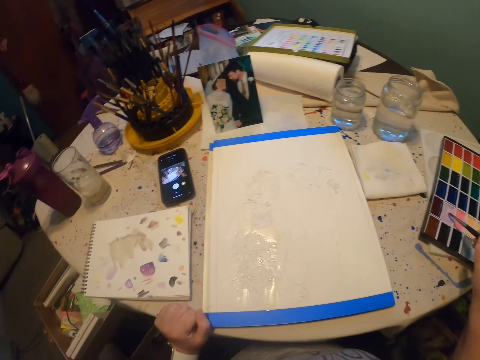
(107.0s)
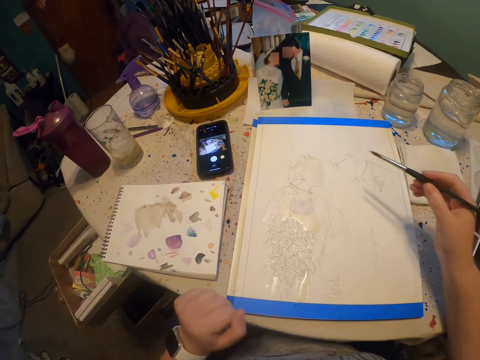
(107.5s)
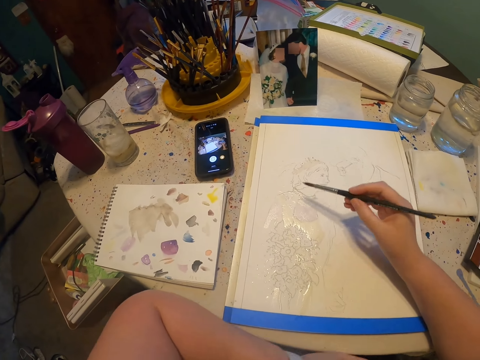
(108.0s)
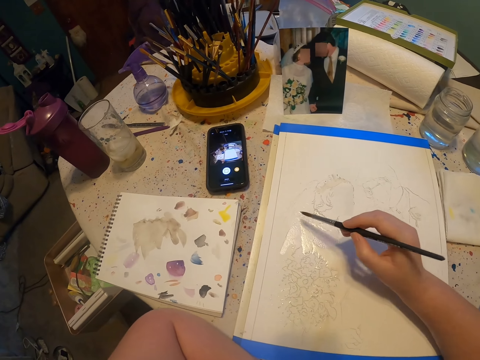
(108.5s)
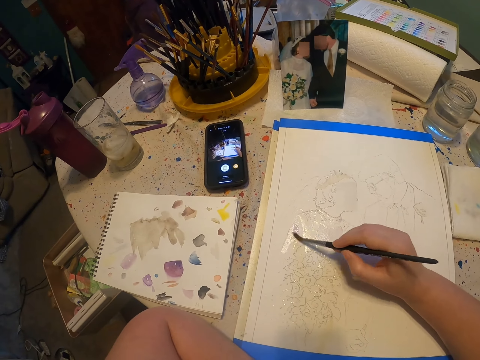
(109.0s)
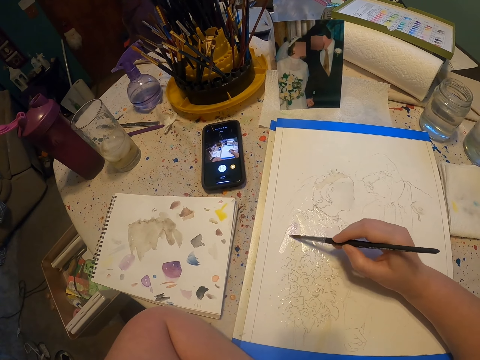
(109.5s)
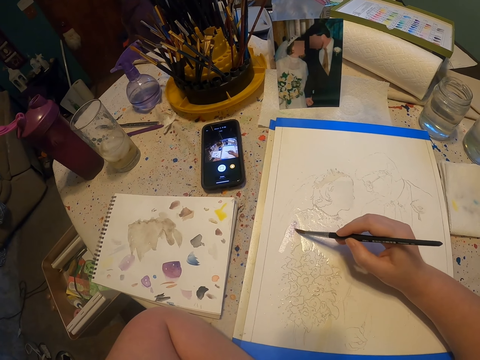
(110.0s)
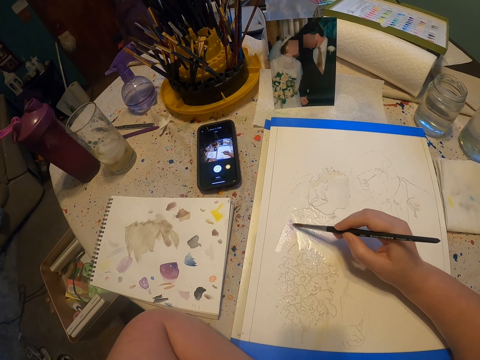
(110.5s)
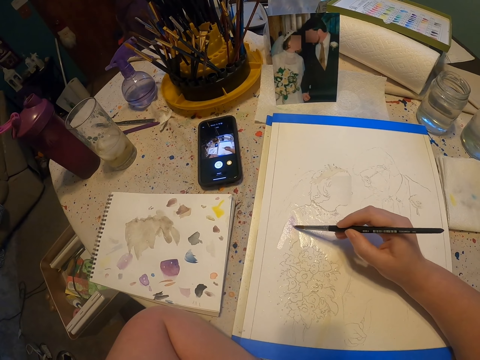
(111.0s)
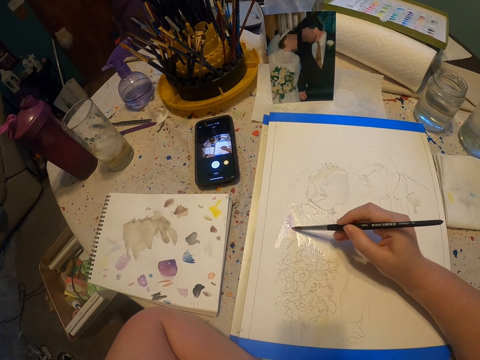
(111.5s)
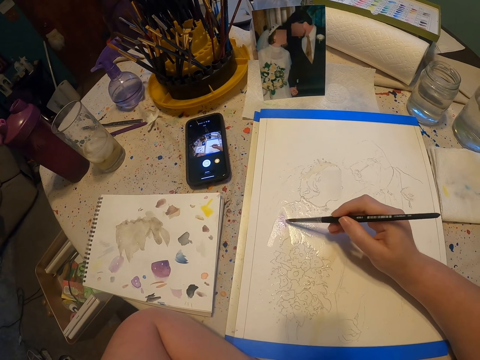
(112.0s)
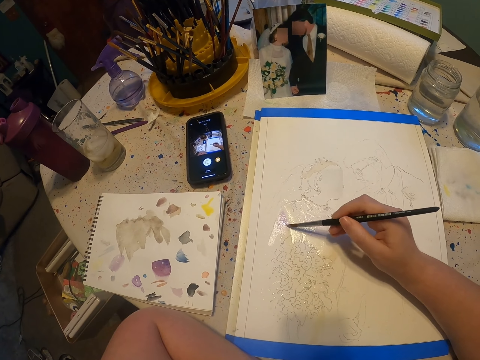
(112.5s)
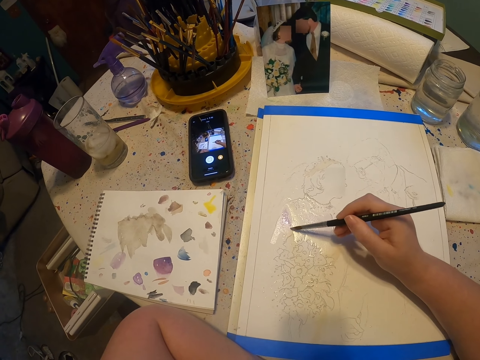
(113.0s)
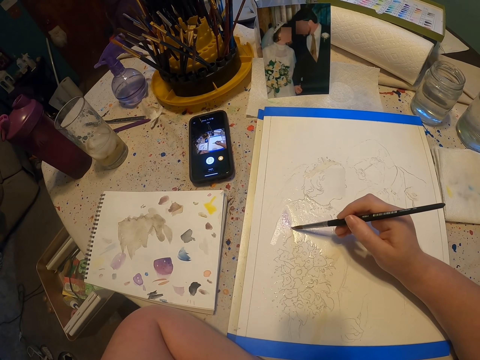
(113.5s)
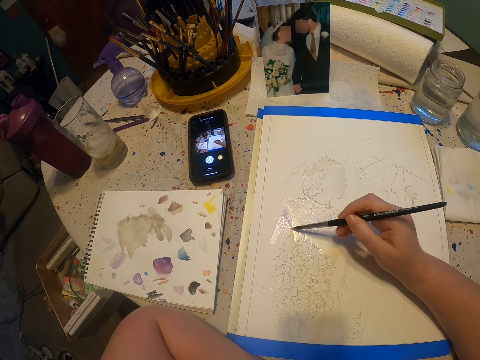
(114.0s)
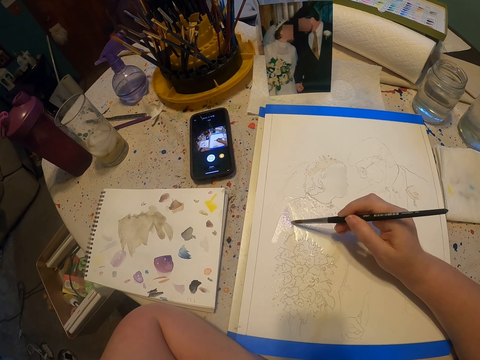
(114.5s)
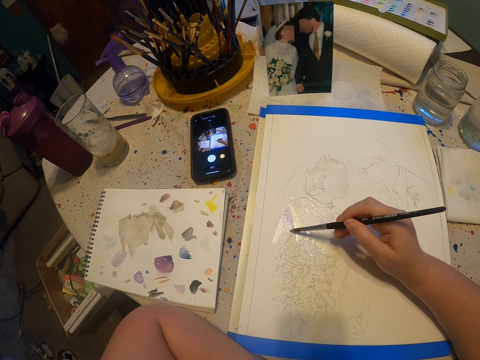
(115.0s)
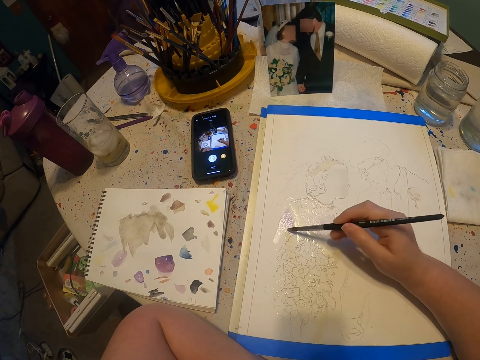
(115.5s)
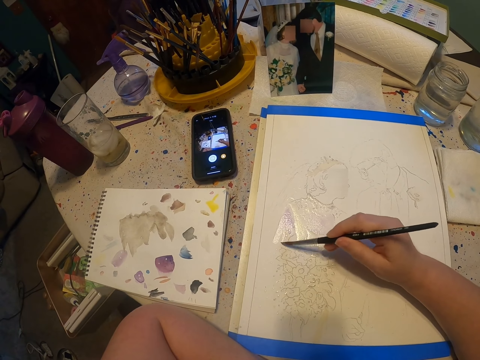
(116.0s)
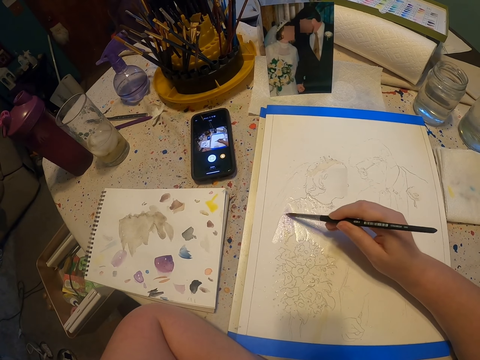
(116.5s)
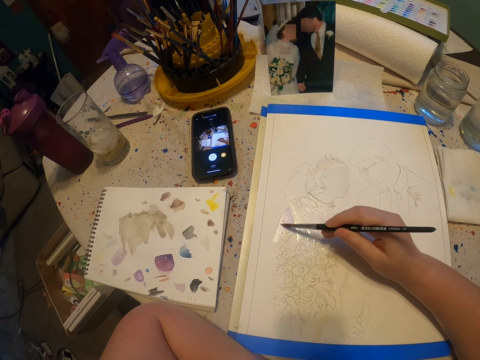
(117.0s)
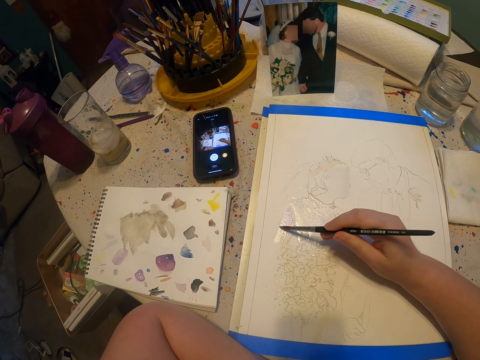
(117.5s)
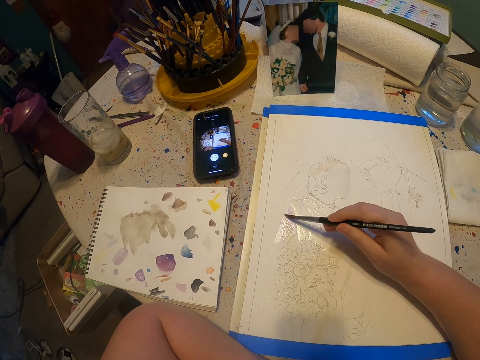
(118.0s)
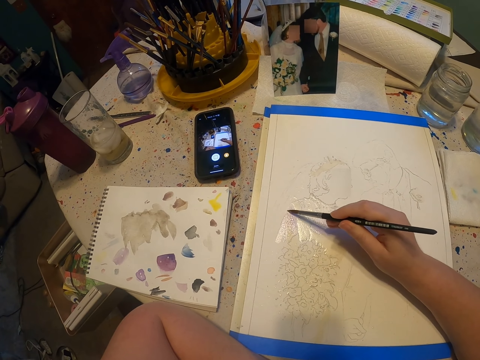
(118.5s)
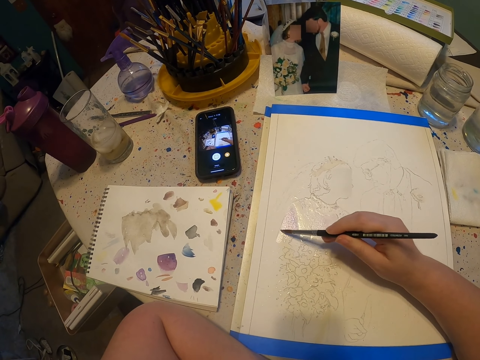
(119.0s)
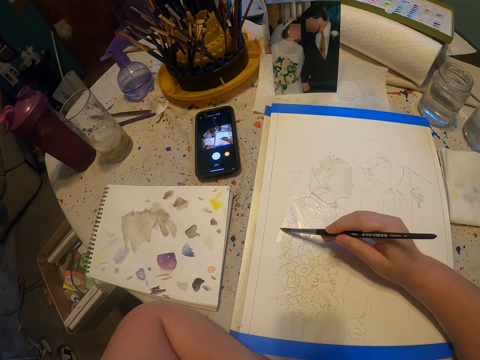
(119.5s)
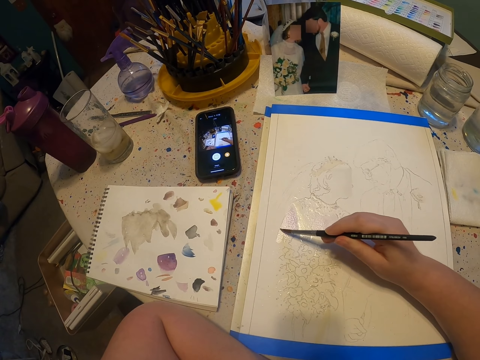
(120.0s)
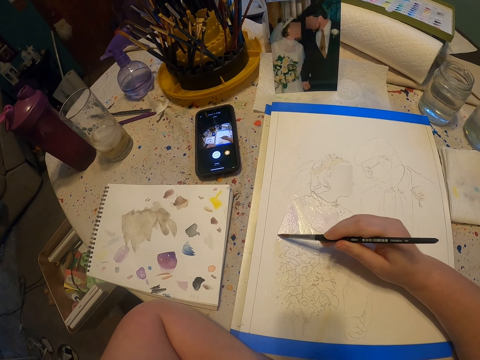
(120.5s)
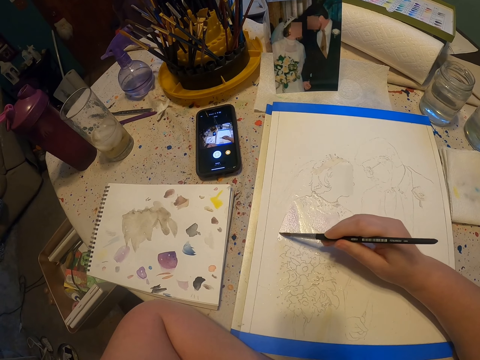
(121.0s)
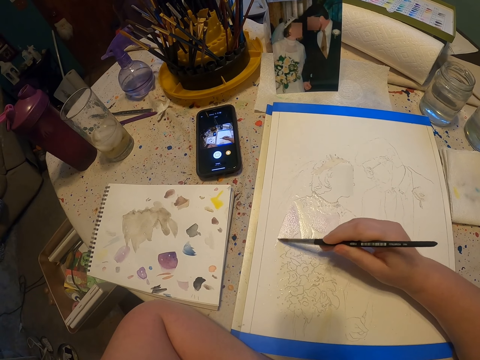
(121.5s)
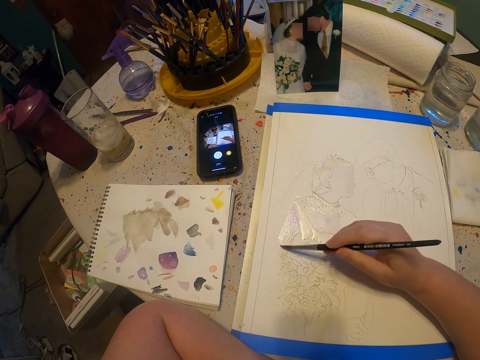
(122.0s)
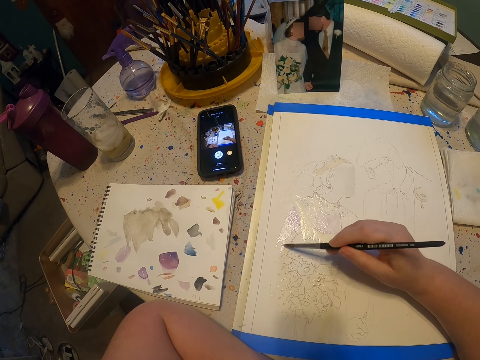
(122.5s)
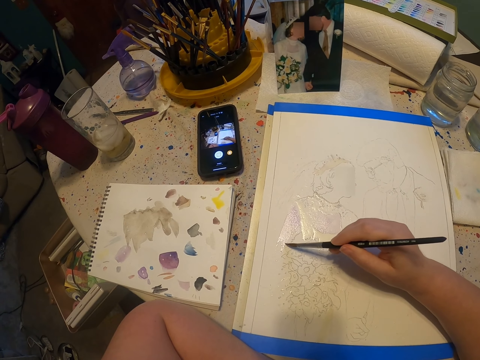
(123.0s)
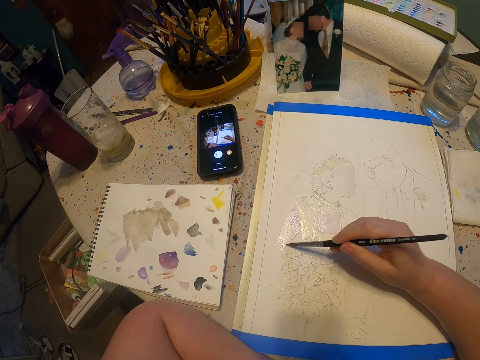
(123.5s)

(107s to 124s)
The camera wearer dips the paint brush on the paint kit. They paint on the paint paper. They dip the paint brush in water.

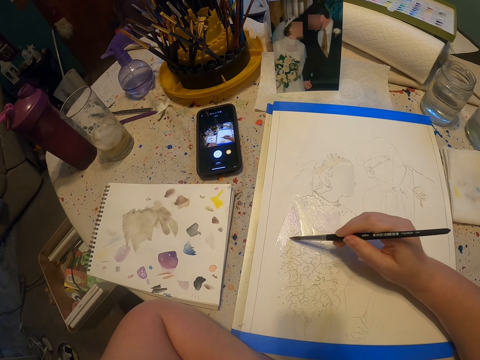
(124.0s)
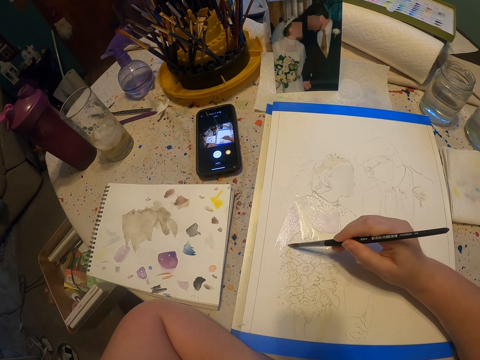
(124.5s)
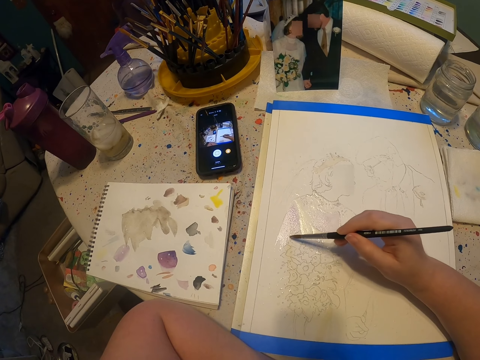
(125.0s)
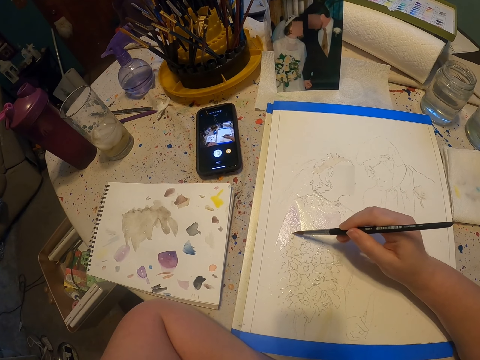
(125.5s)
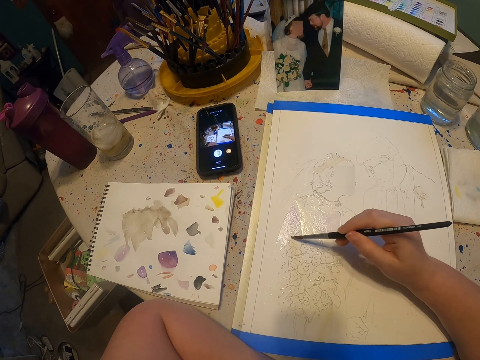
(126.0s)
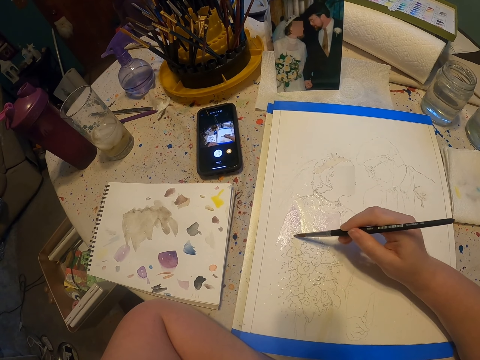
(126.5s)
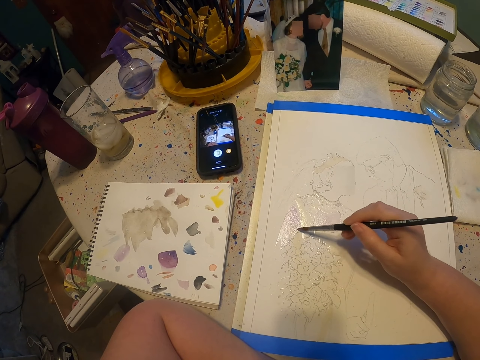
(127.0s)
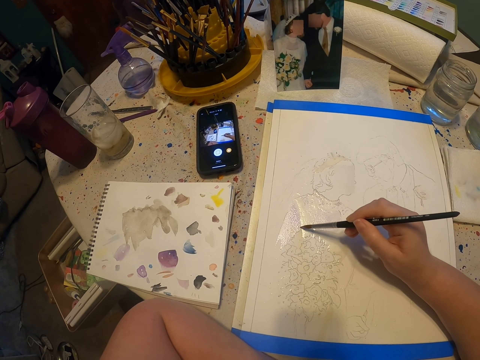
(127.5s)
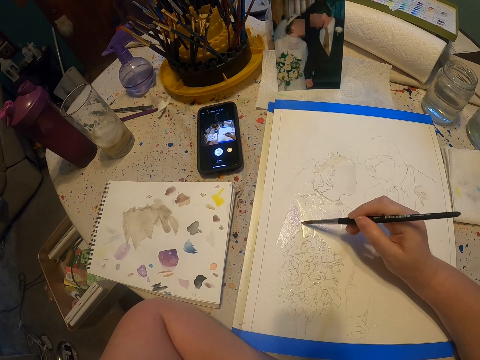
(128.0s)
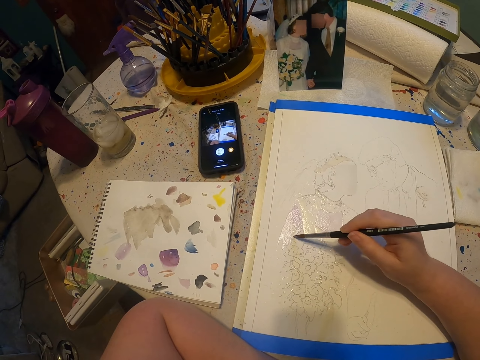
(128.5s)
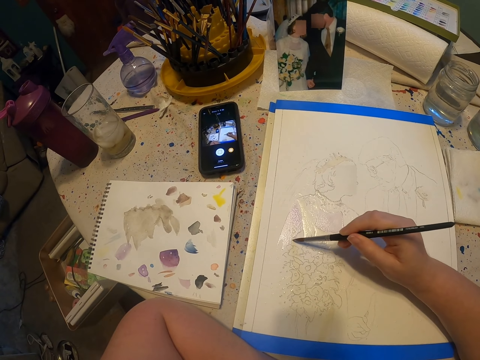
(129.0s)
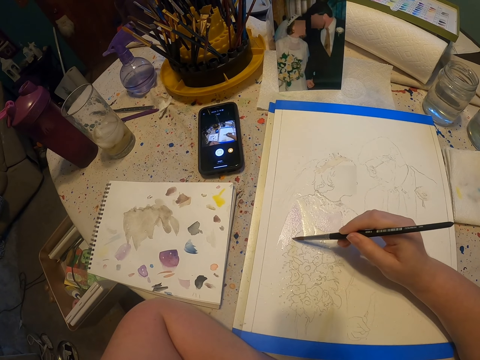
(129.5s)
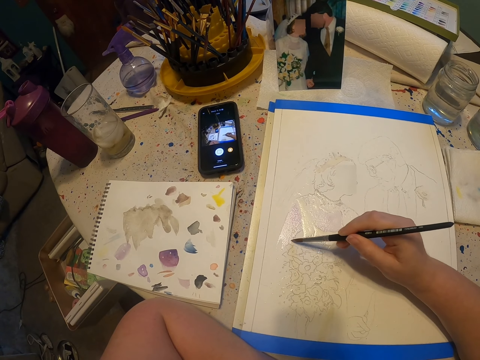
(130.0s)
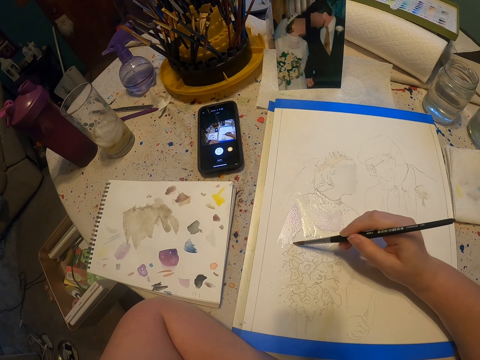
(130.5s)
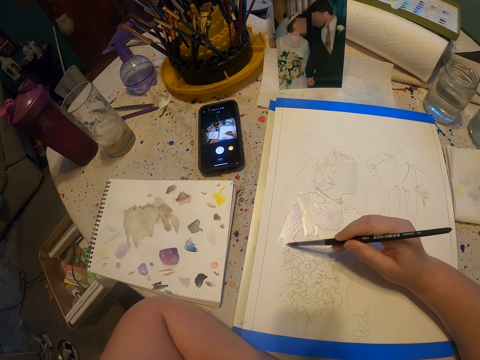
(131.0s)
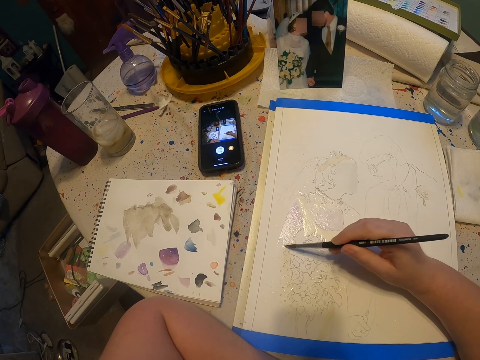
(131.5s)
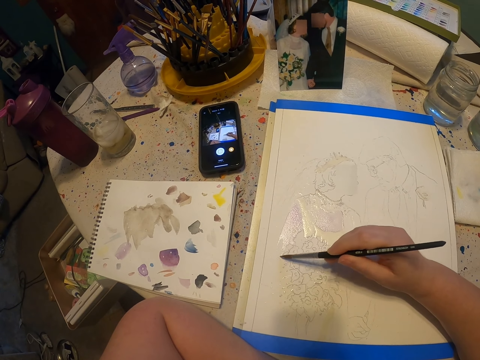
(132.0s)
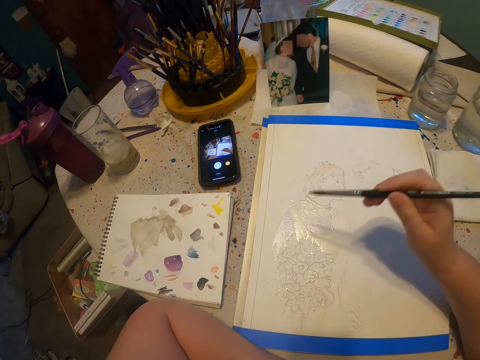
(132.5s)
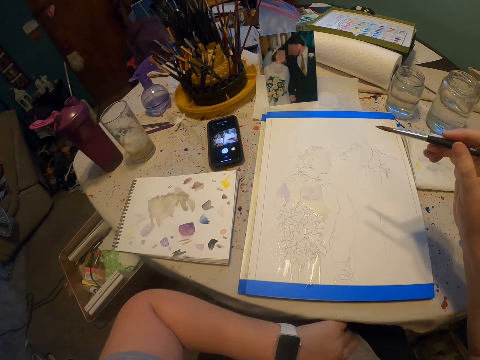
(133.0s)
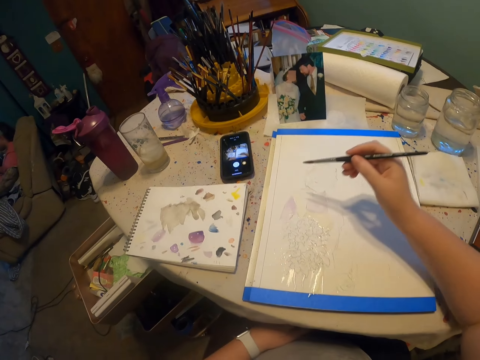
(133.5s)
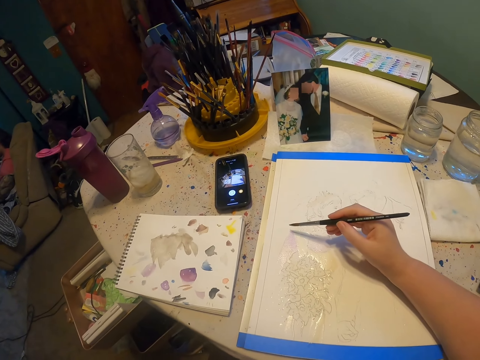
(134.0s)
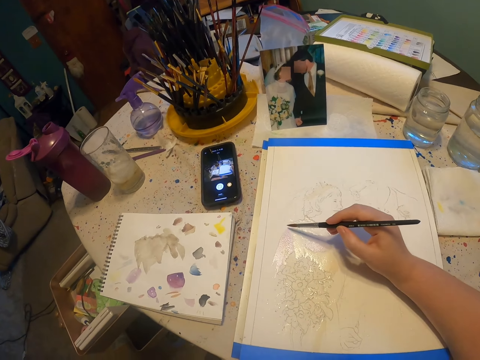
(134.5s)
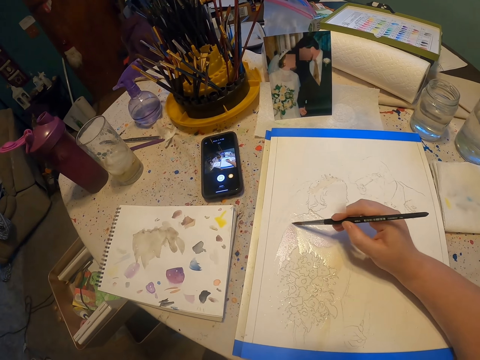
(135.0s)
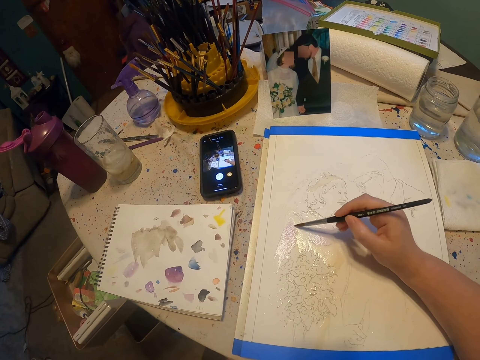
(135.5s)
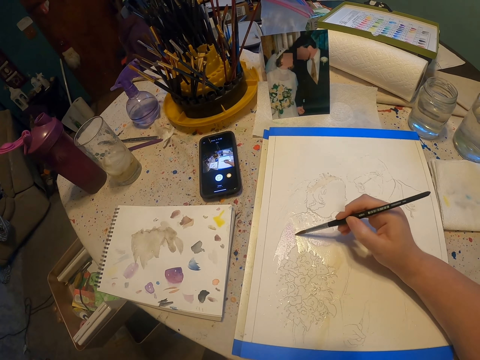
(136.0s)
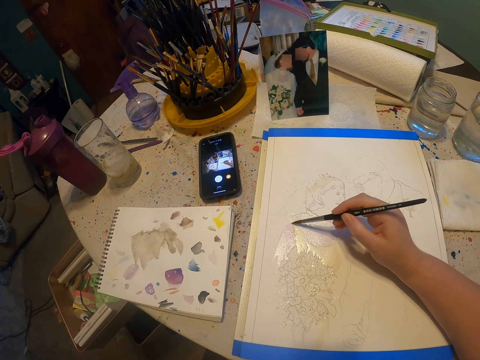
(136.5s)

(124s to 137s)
The camera wearer draws on a paper. They move a hand. They paint on the paint paper.
